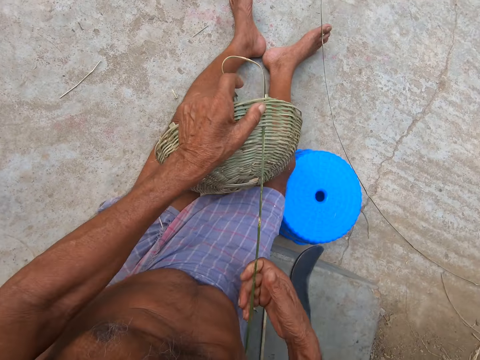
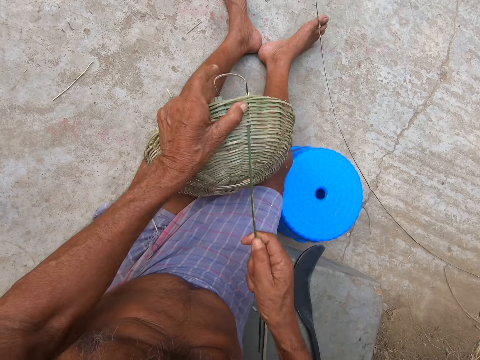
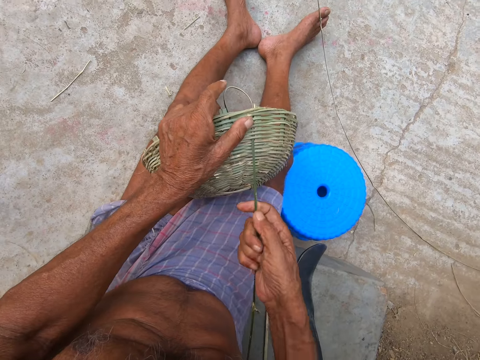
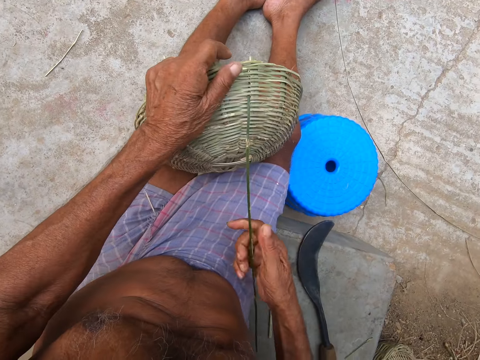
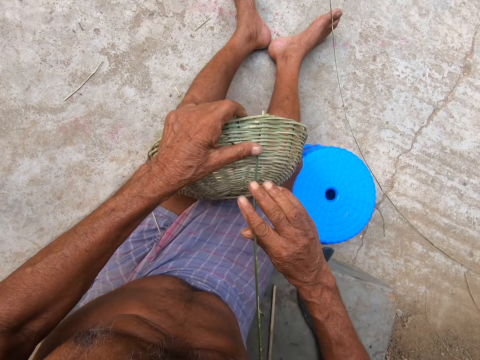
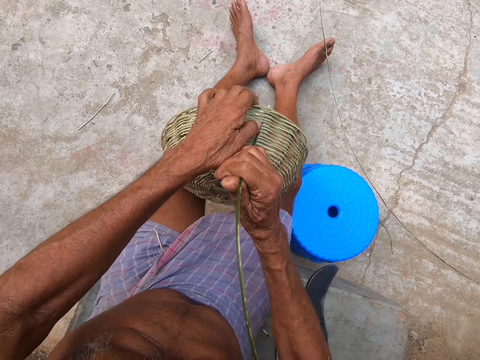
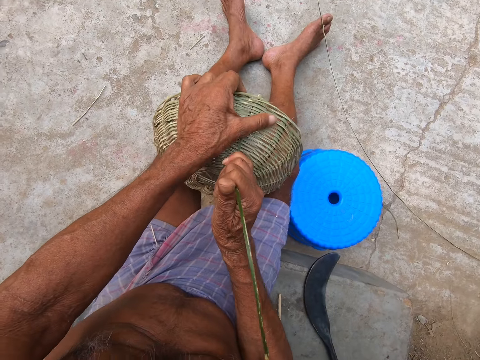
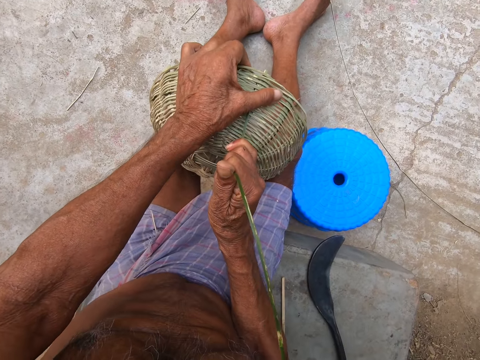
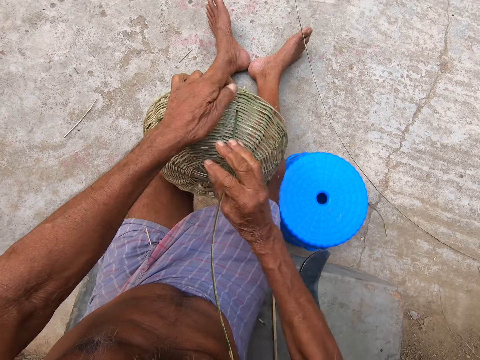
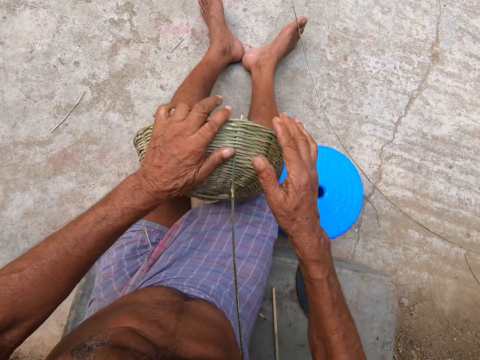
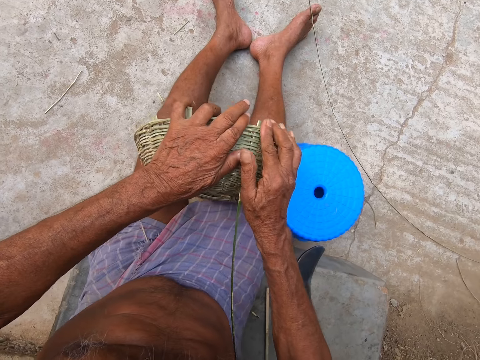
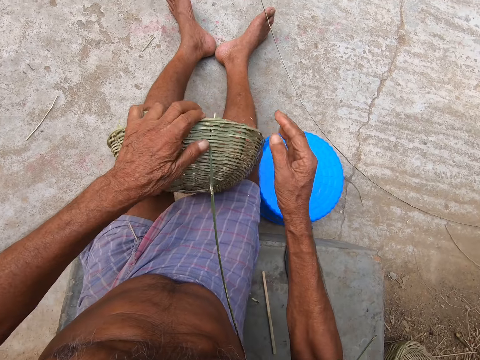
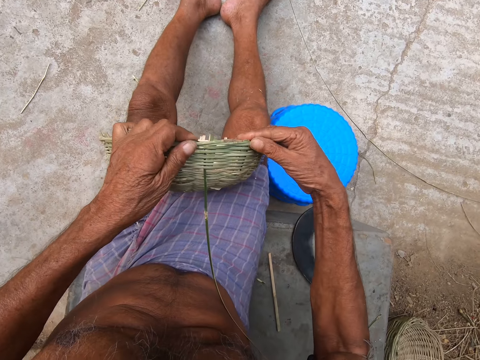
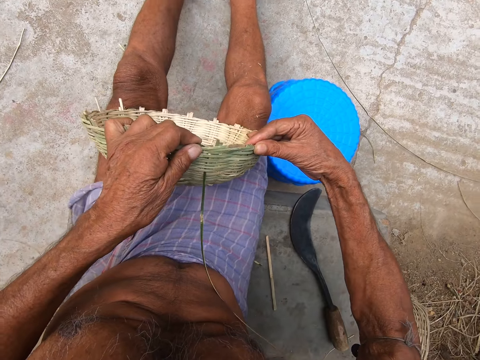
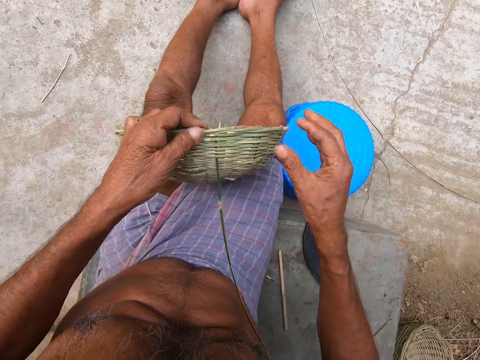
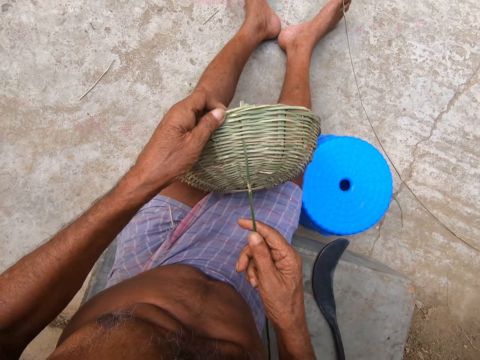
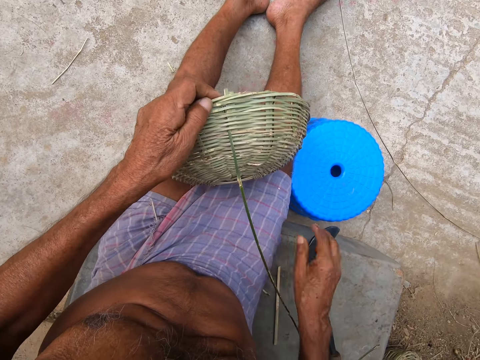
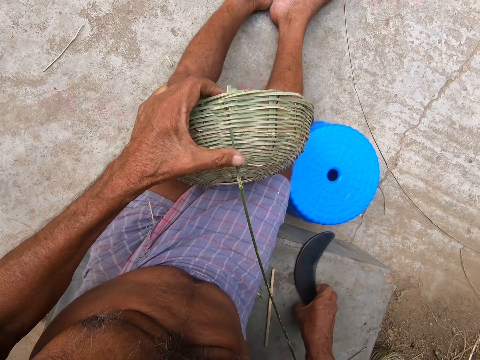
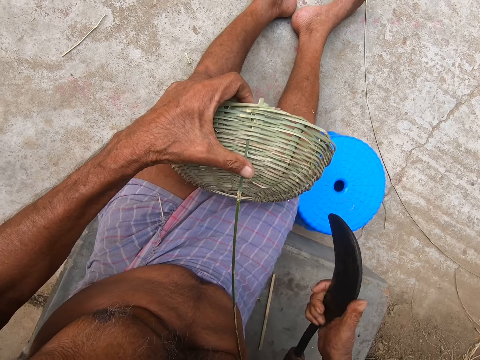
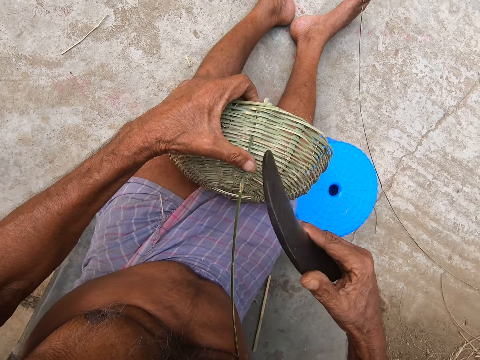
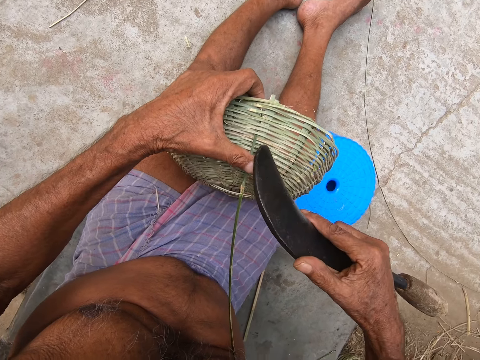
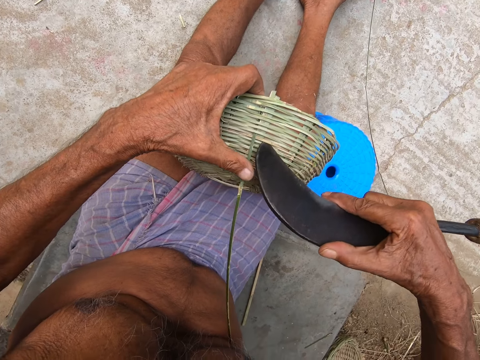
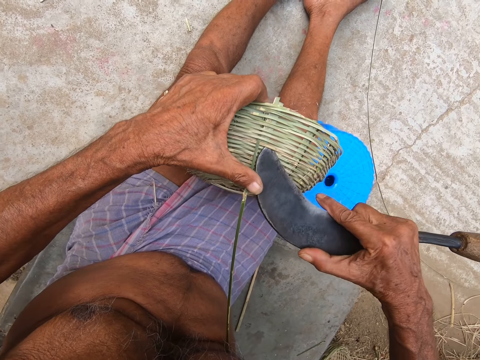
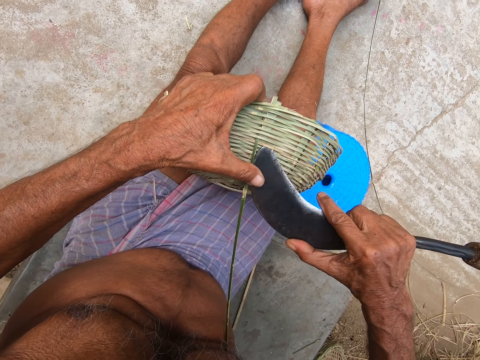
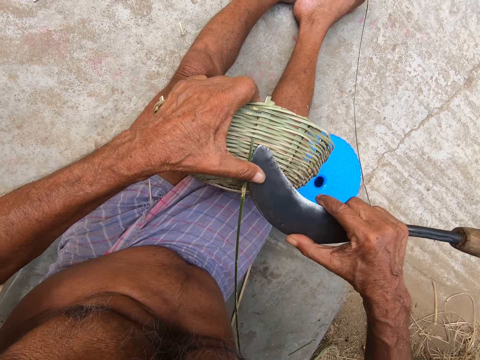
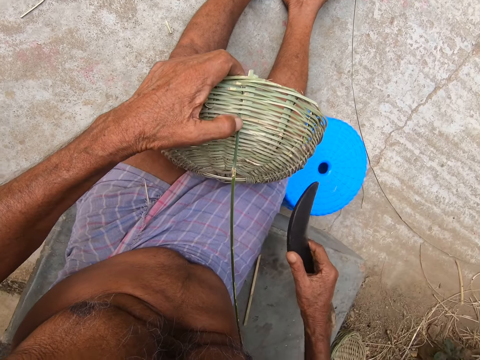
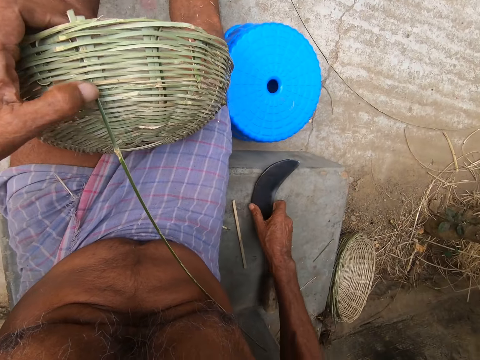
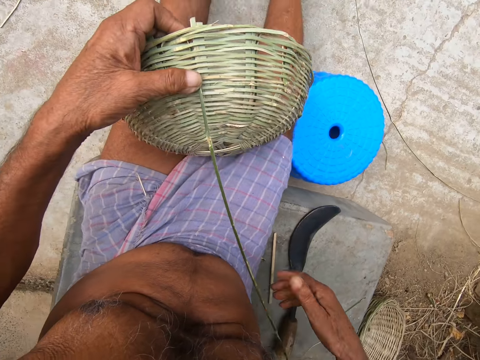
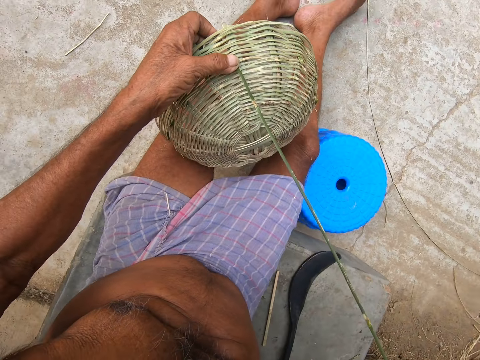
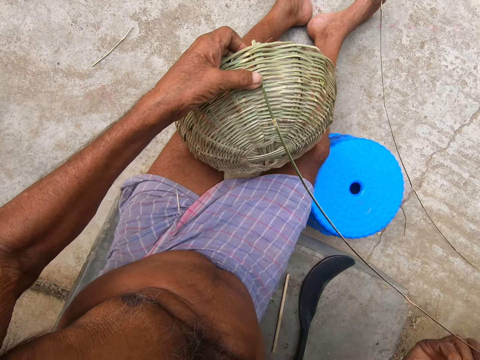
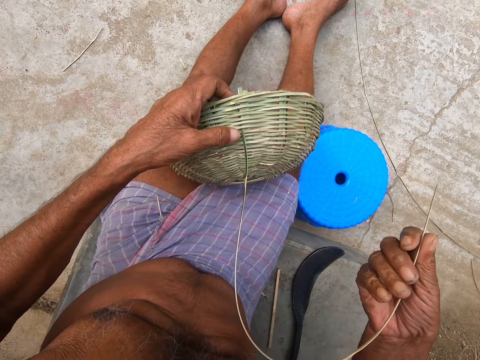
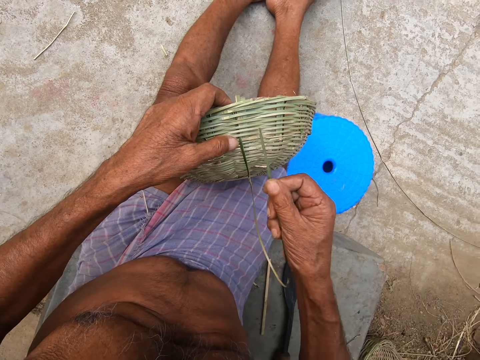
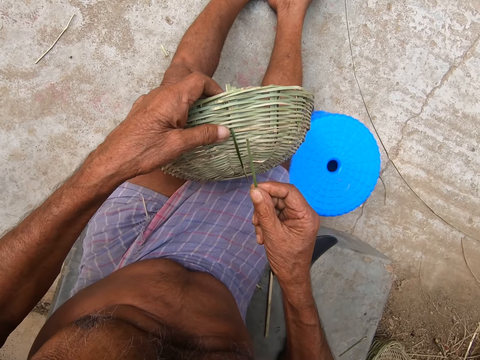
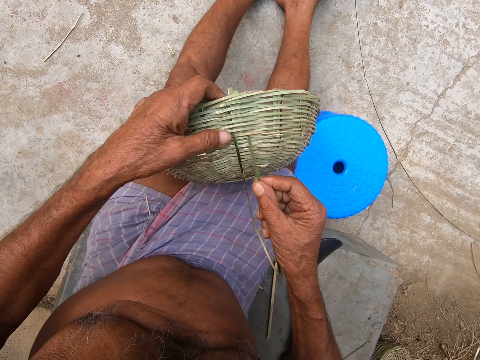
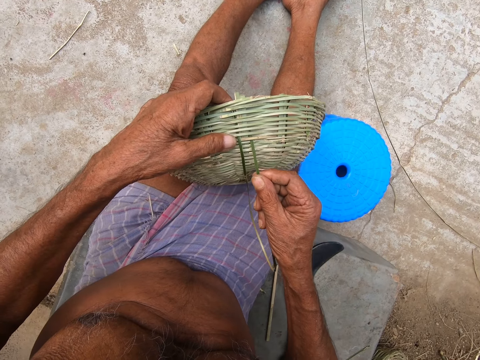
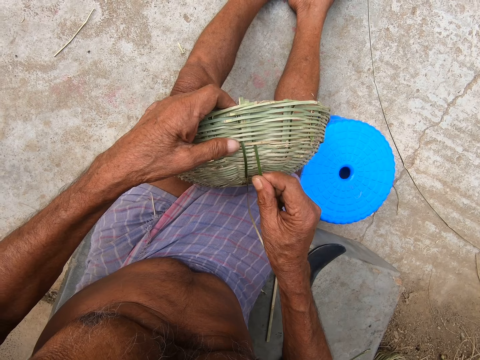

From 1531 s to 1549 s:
The camera wearer picks up a hook knife from the pavement with his right hand. He adjusts the basket in his left hand on his lap with the hook knife in his right hand. He drops the hook knife in his right hand on a stool on the pavement. He weaves the basket with a bamboo strip in his hands.

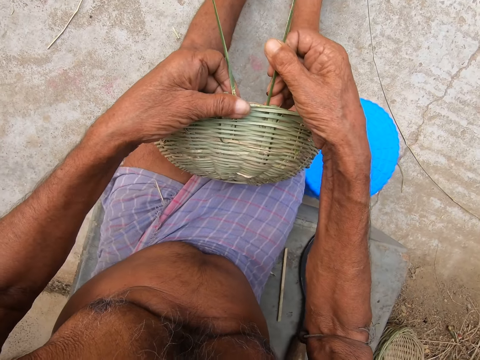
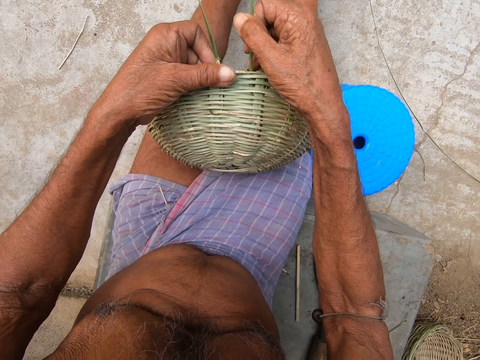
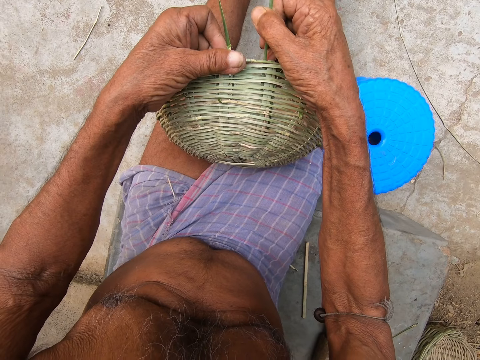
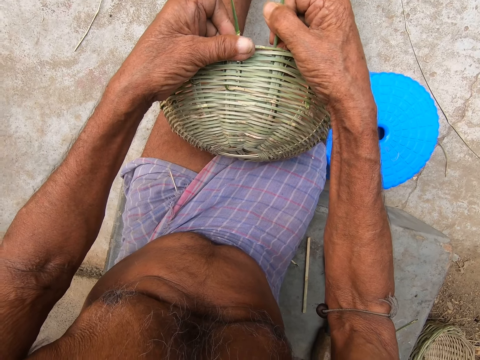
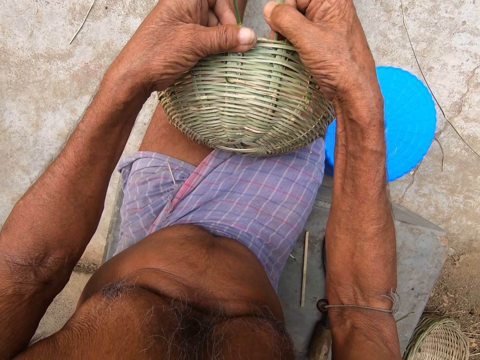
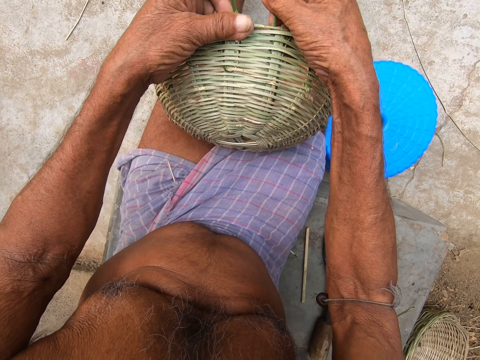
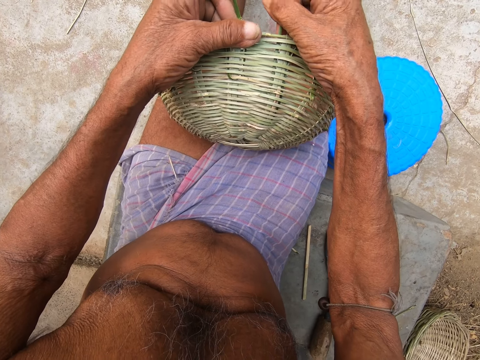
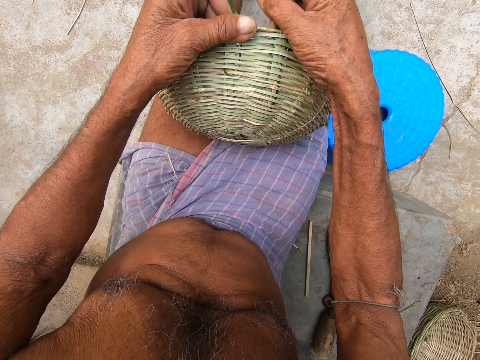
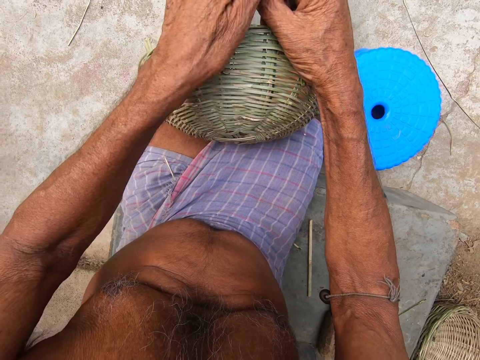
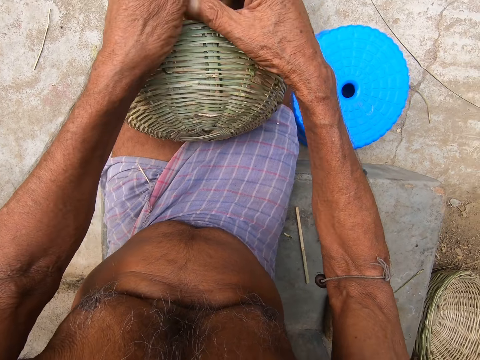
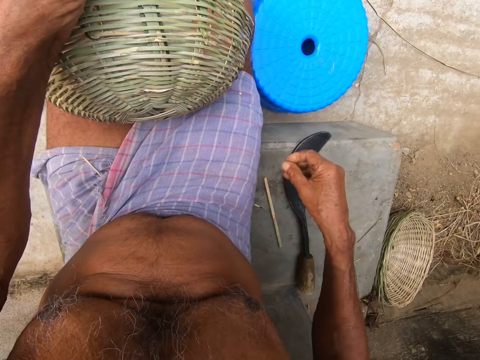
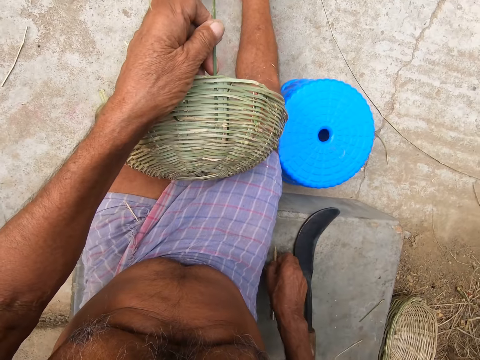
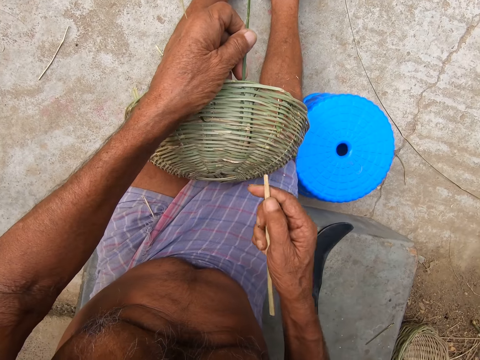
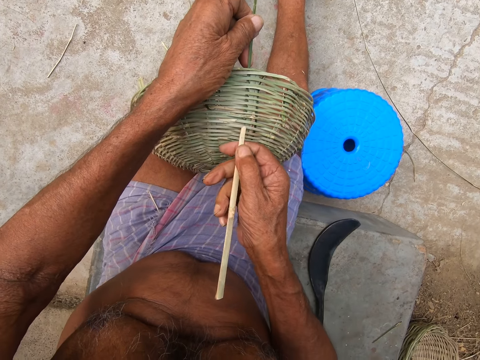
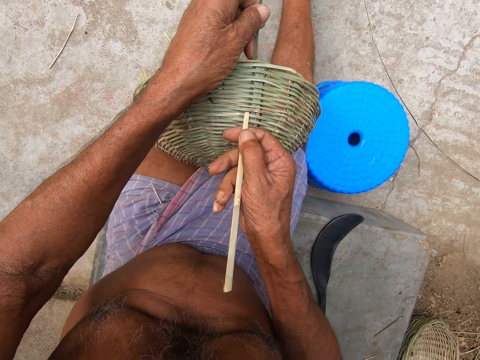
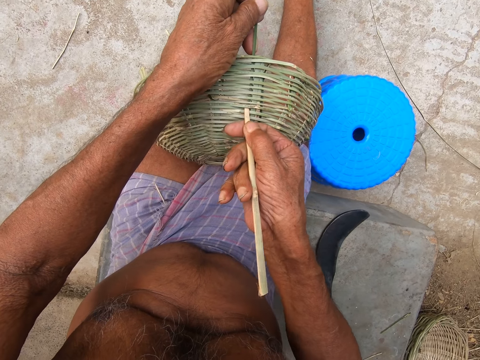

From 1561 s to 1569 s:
The camera wearer picks up the bamboo slat from the pavement with his right hand. He adjusts the basket in his left hand on his lap with the bamboo slat in his right hand.
